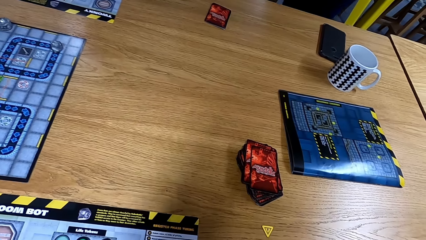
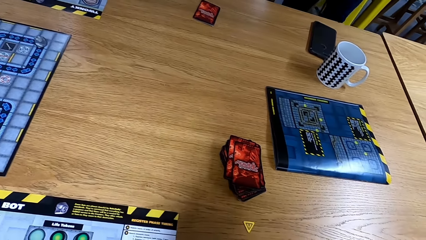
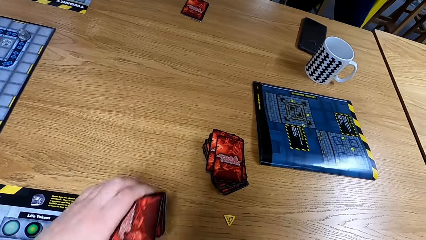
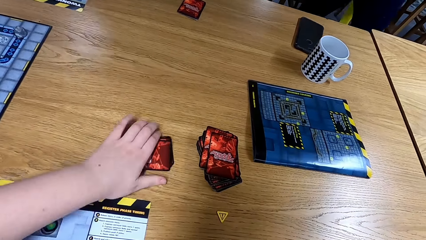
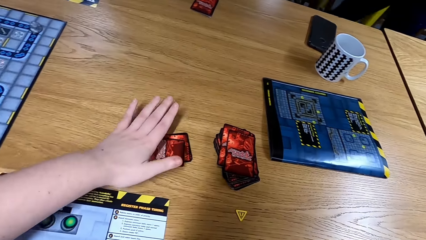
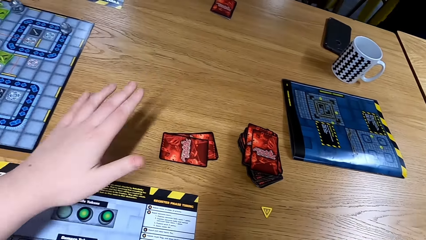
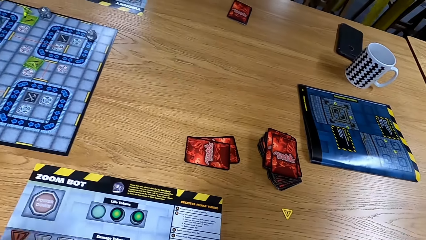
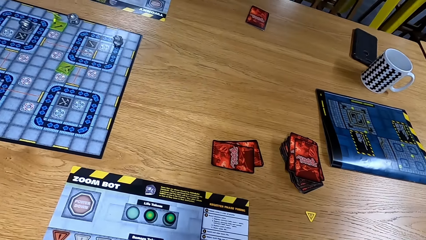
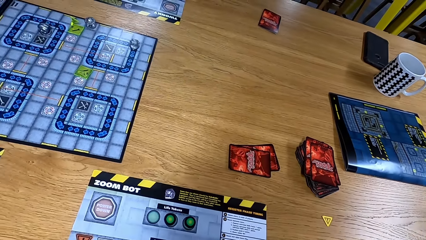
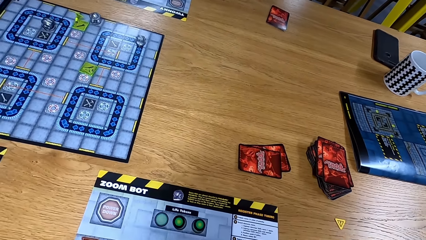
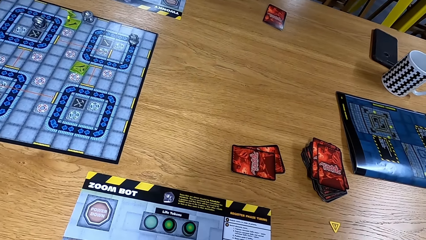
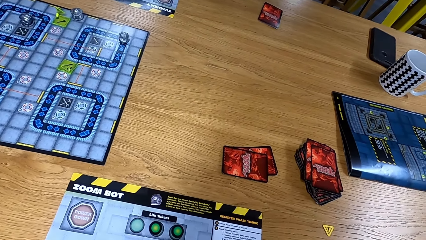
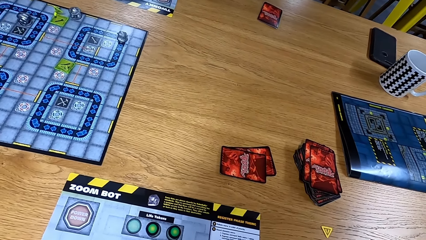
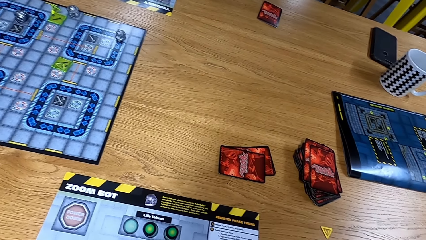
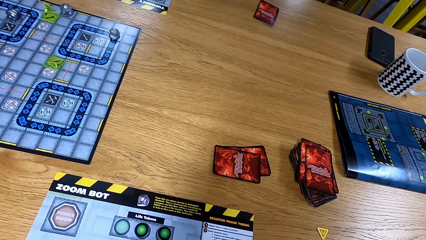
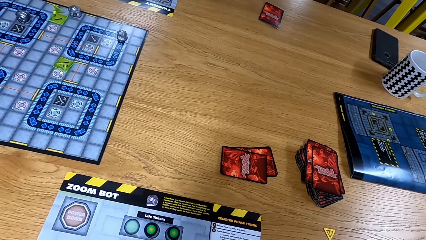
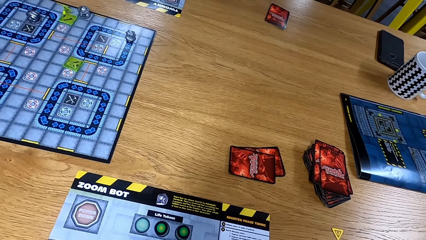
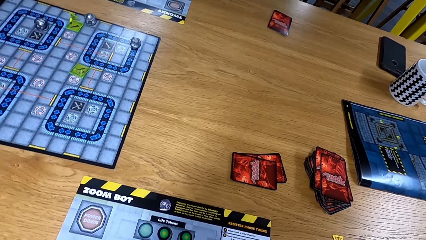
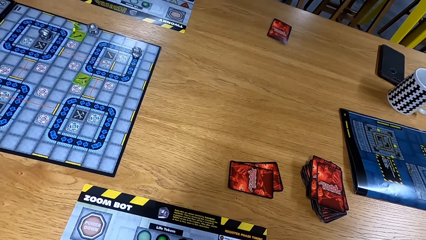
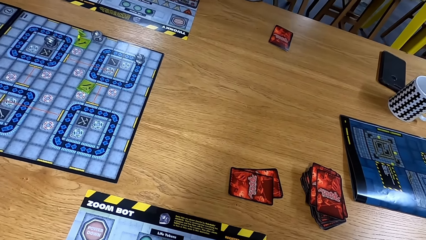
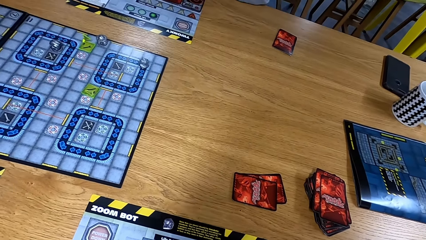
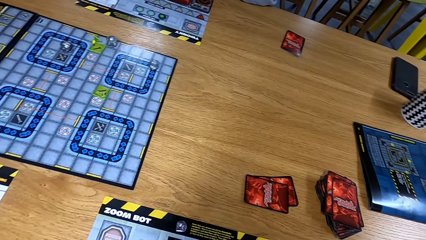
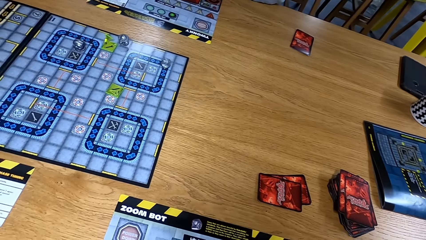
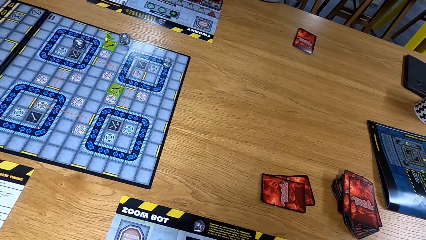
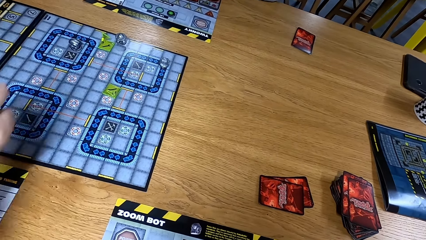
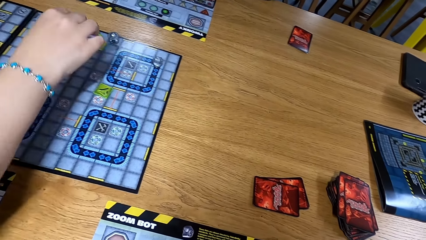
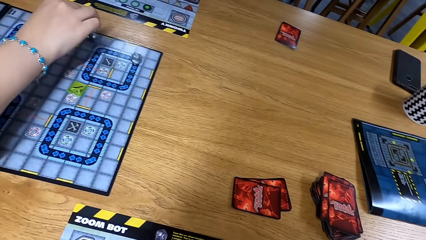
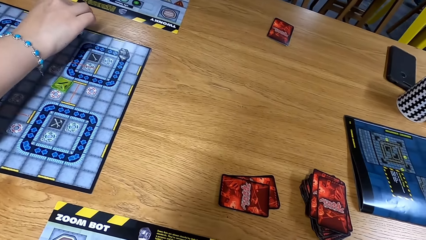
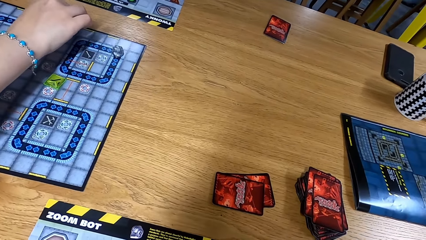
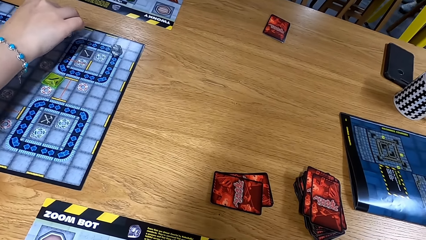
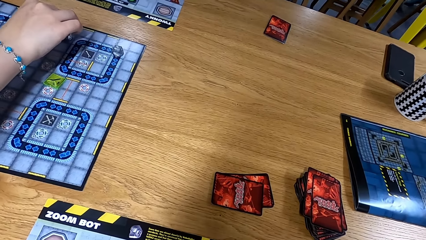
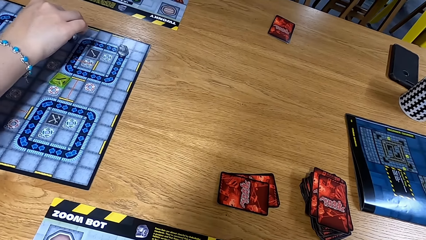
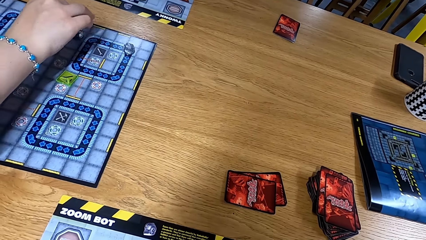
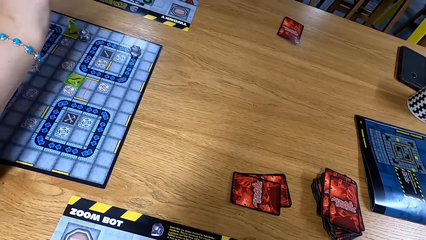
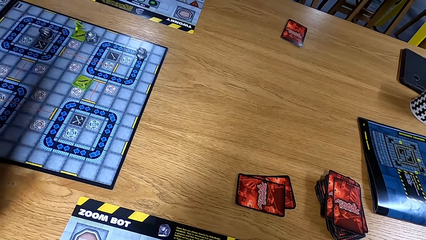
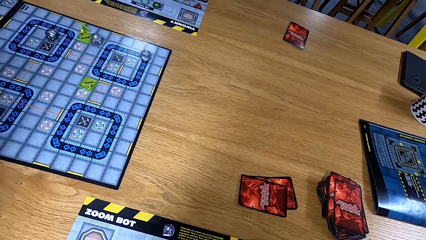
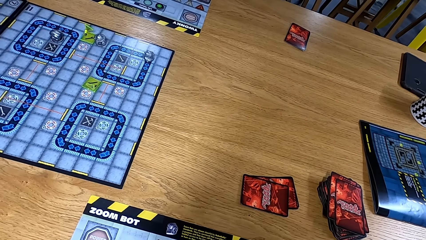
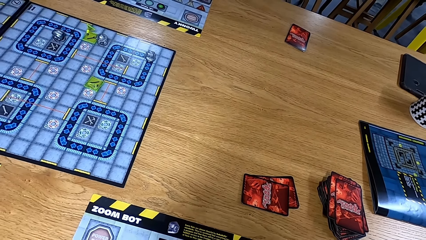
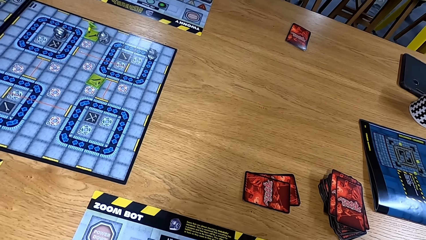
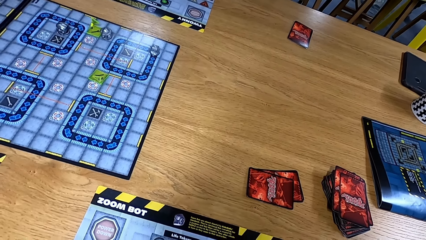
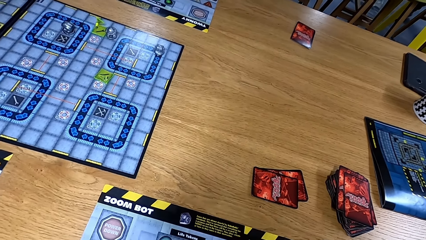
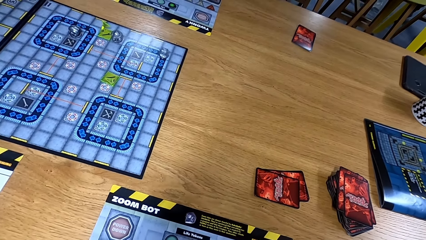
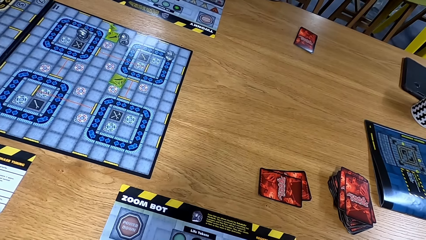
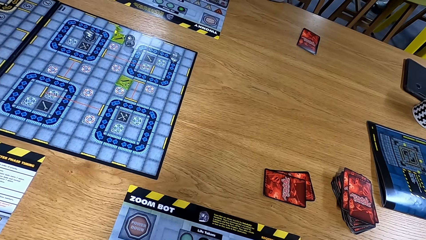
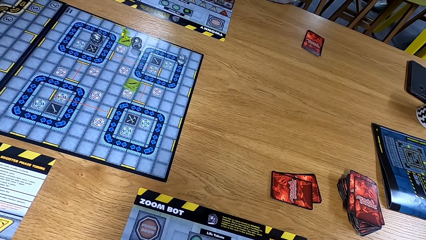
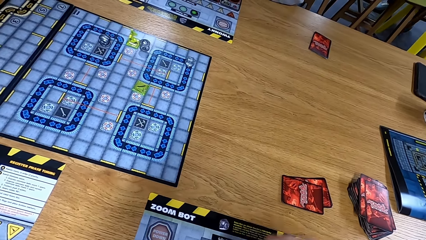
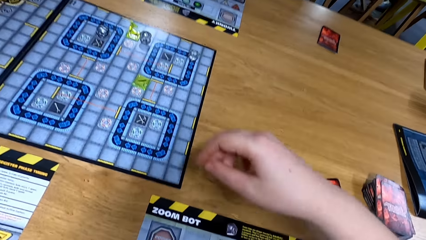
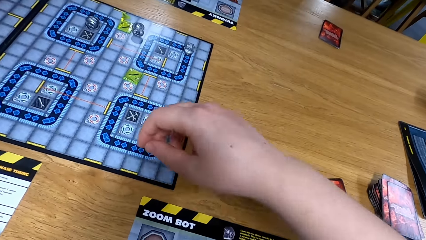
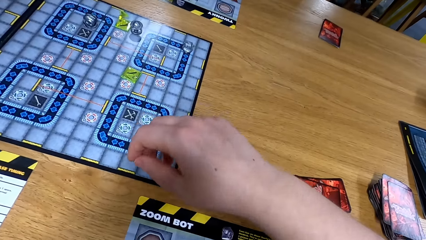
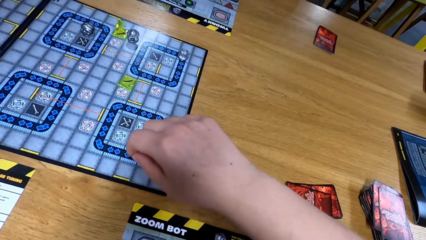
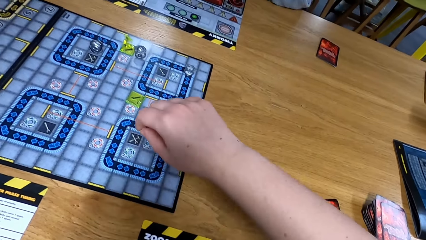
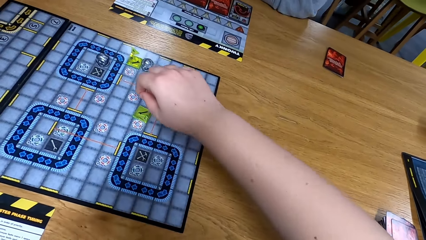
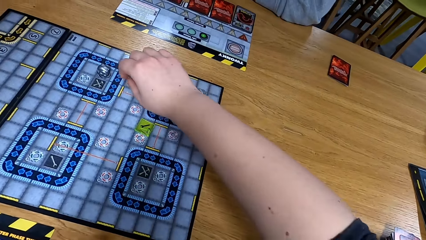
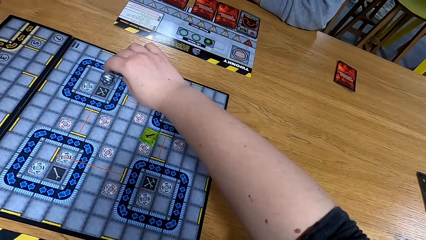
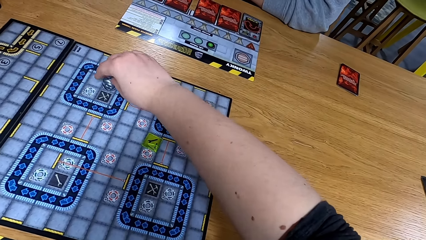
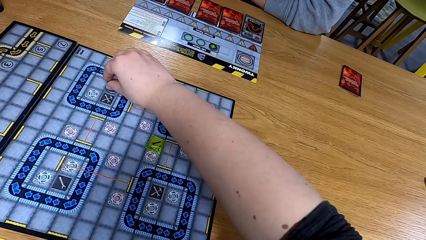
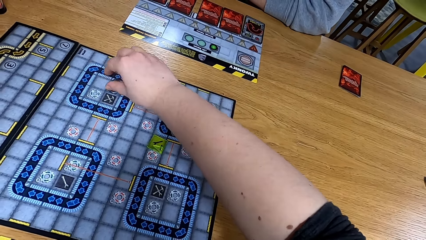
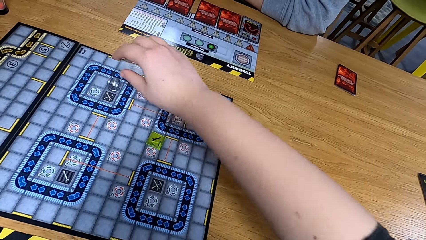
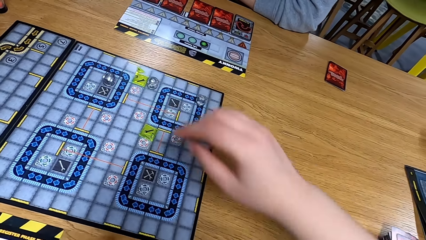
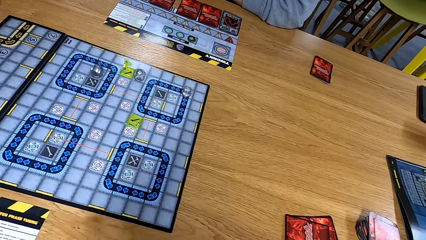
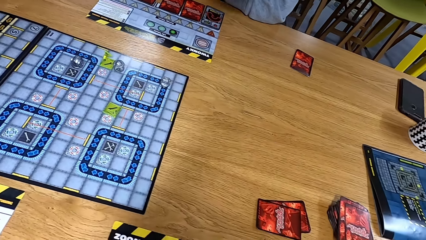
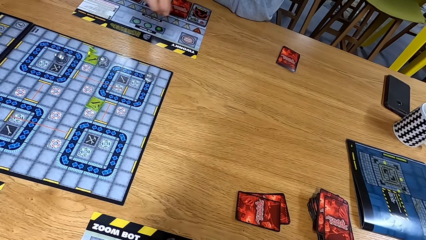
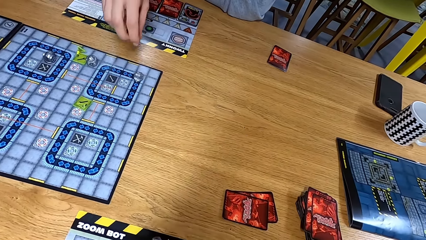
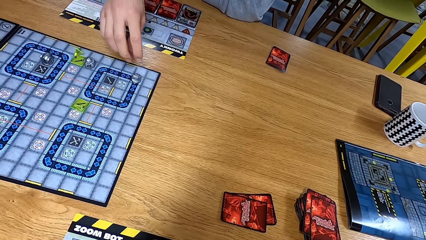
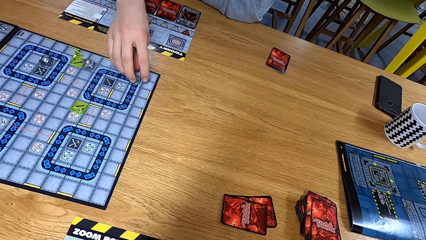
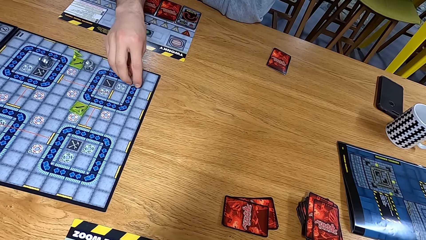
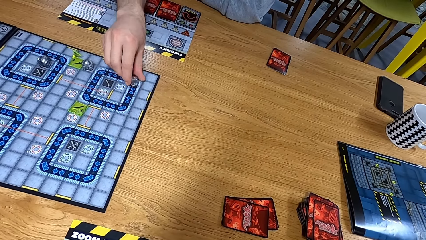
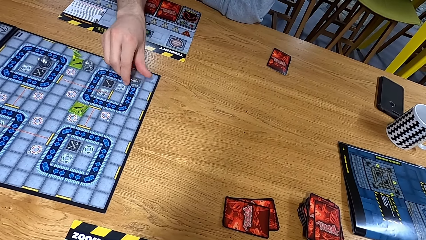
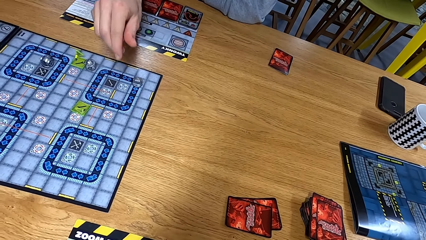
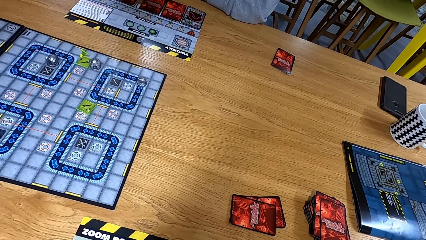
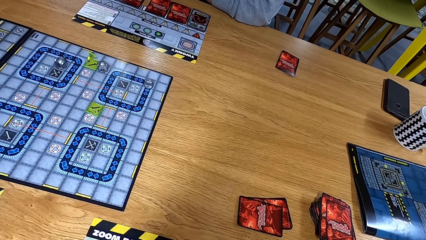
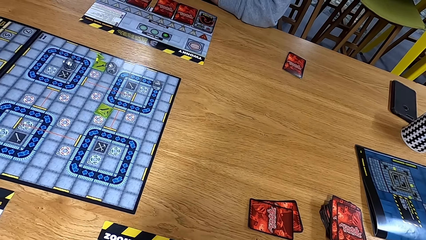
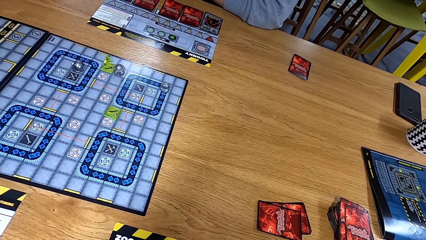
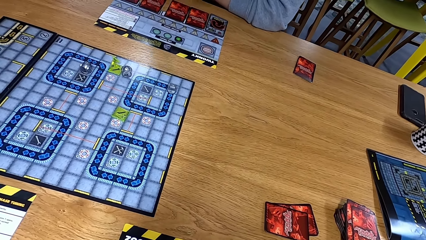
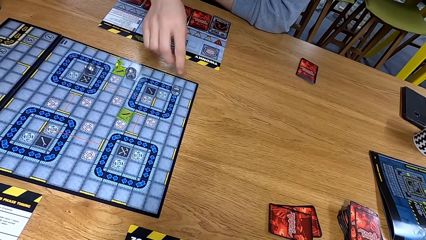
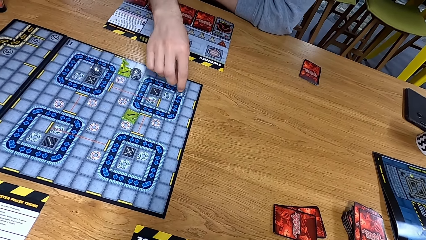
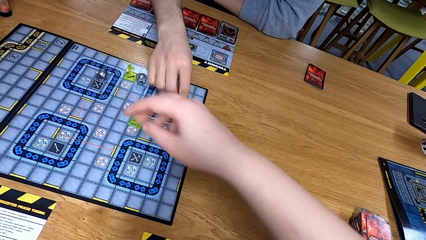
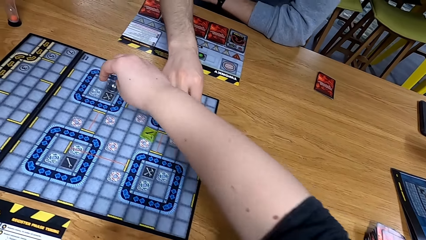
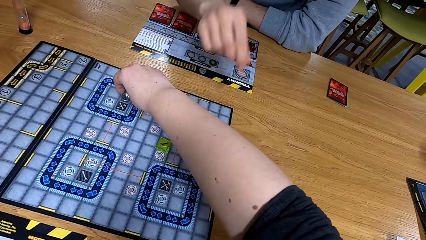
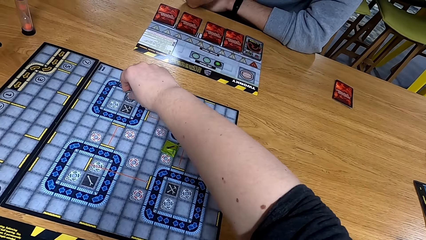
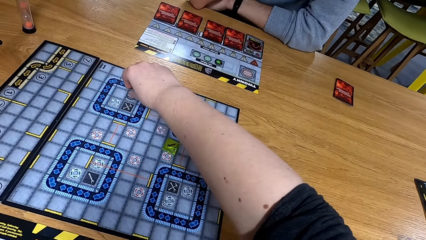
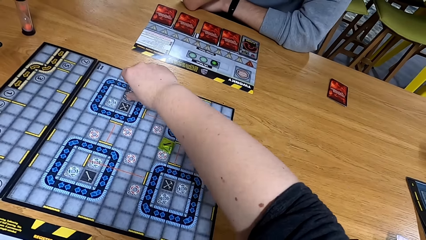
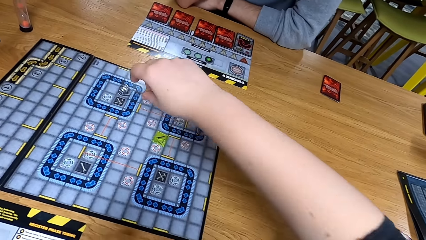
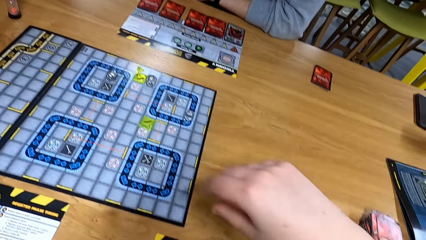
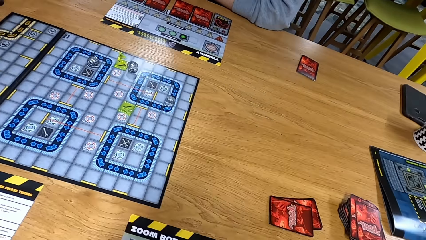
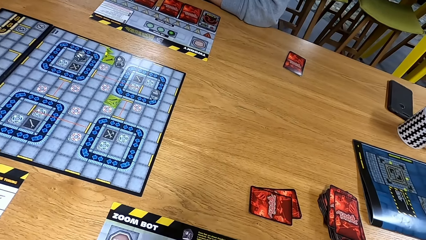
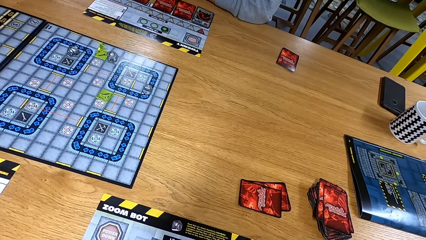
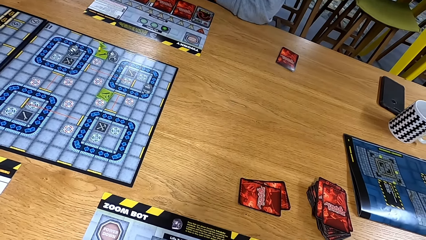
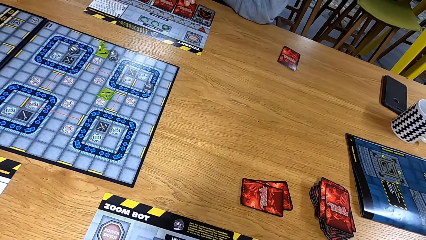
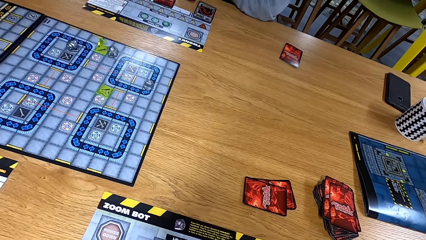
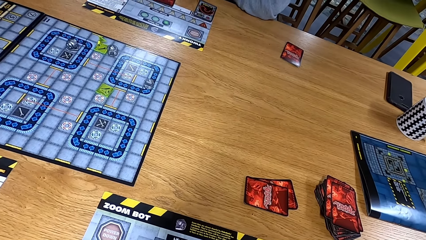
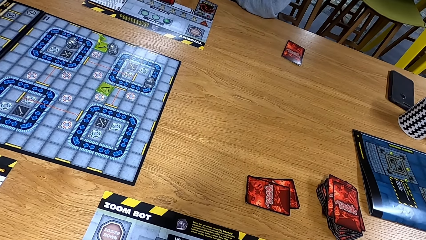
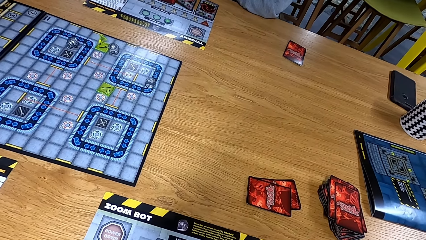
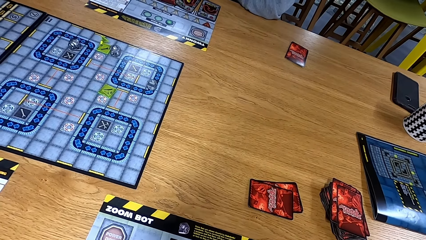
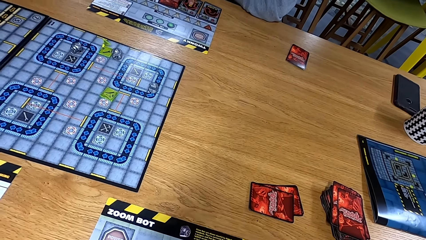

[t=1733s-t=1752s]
The camera wearer puts the cards on the table. They look at the table. A man moves dice. The camera wearer moves the dice. Another man moves the dice. The camera wearer moves the dice. They look at the table.
